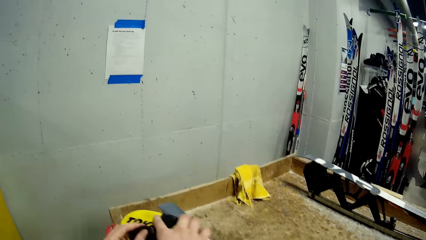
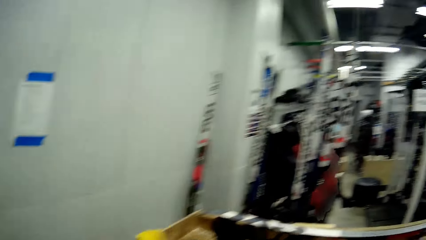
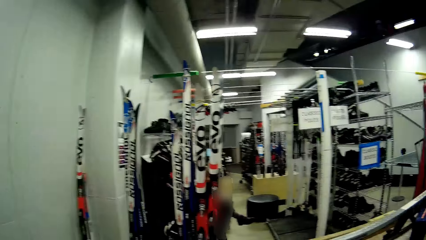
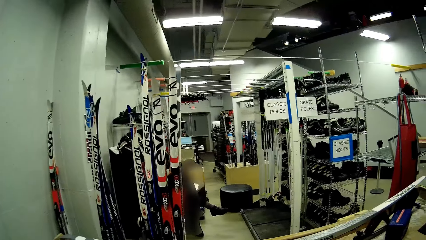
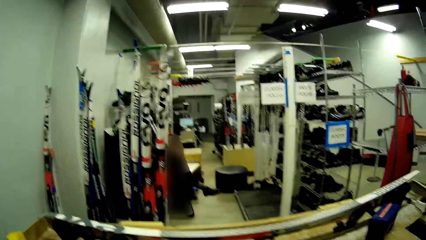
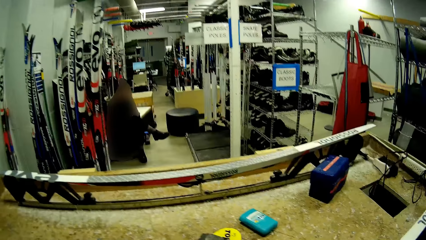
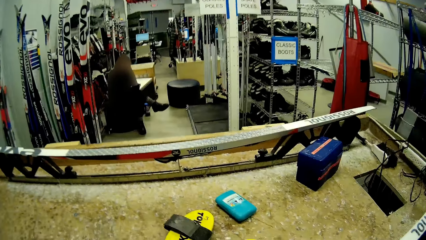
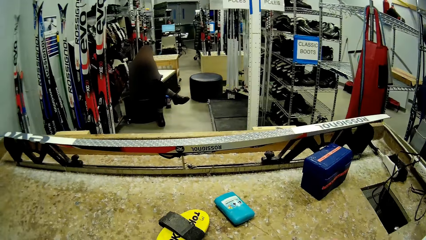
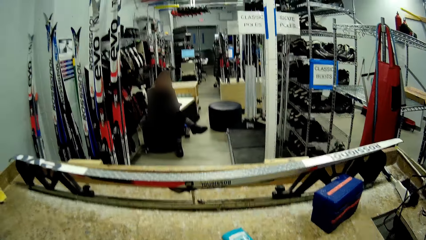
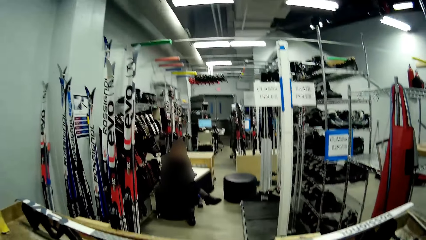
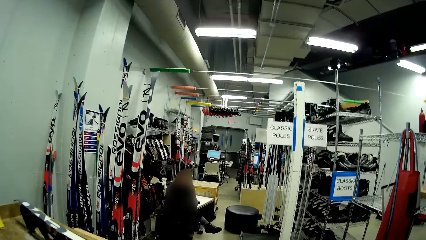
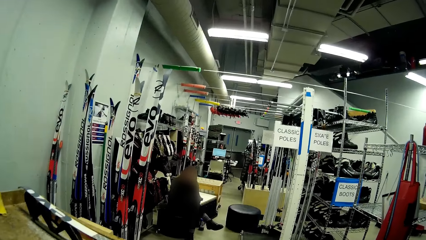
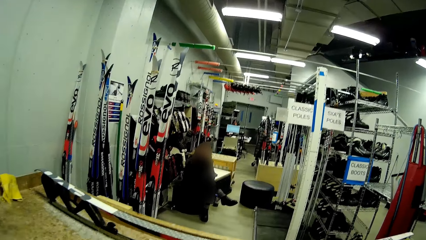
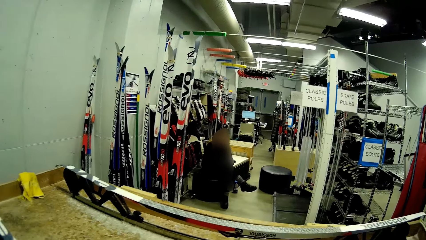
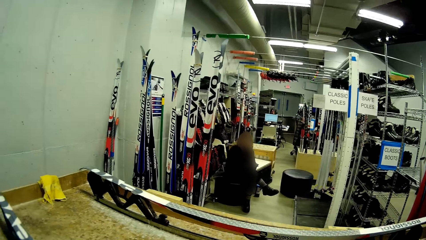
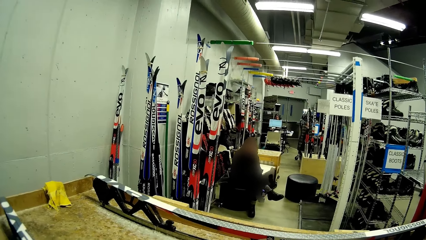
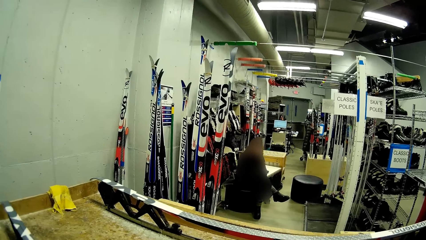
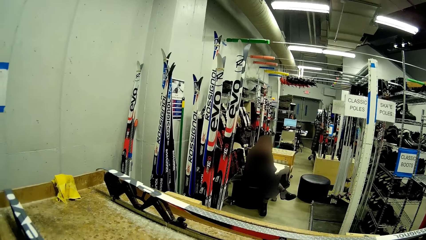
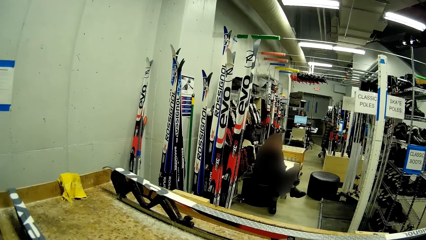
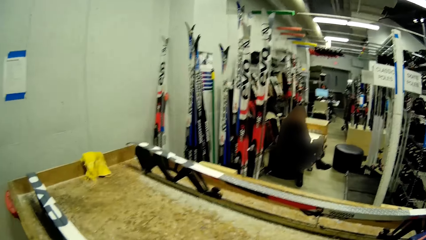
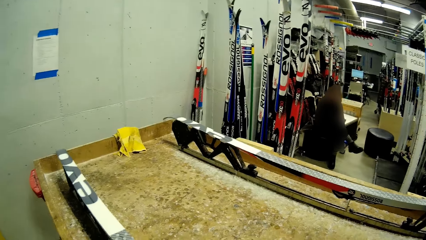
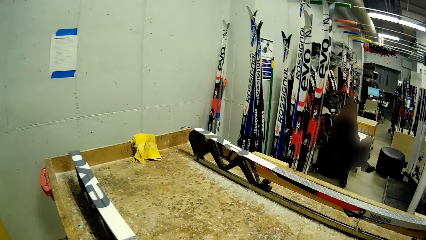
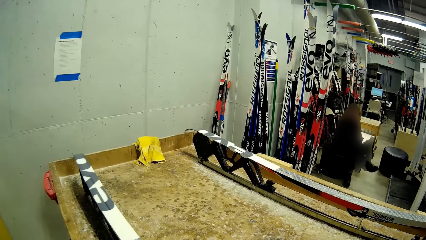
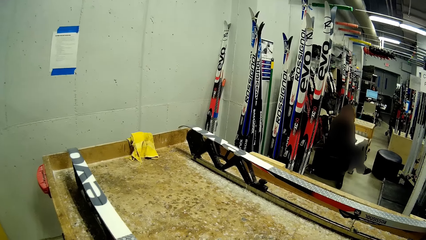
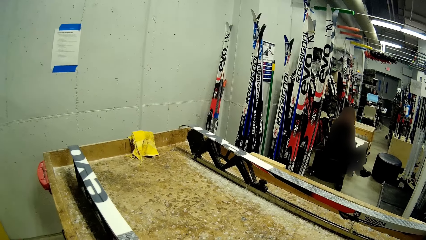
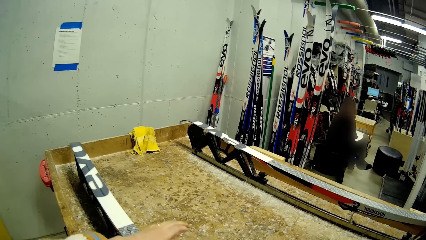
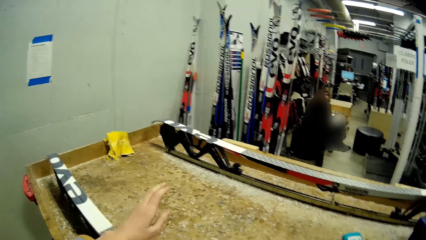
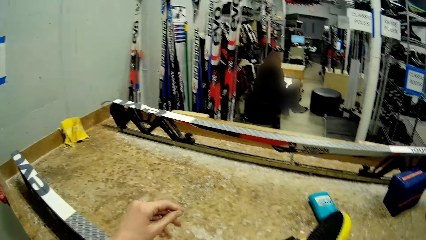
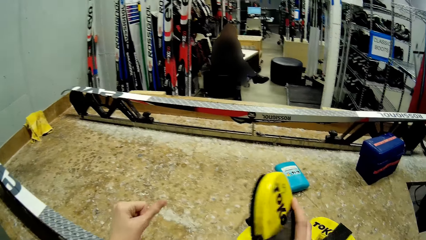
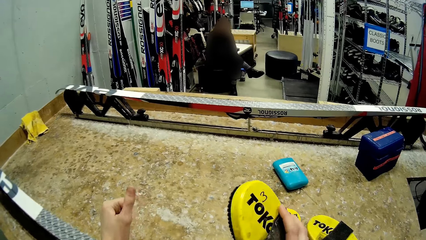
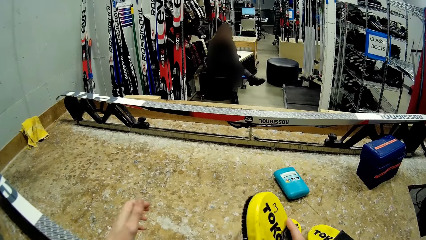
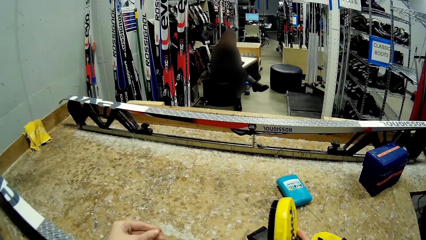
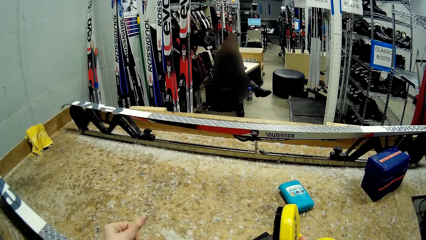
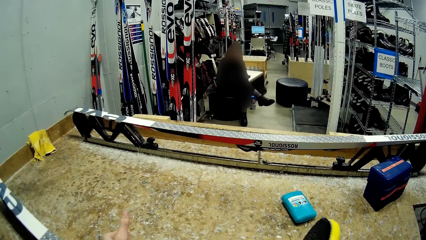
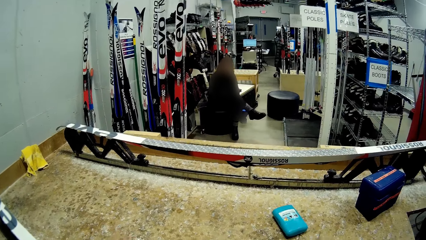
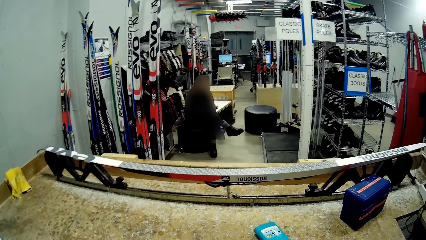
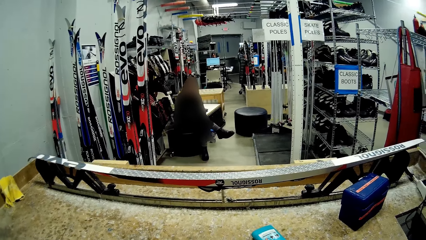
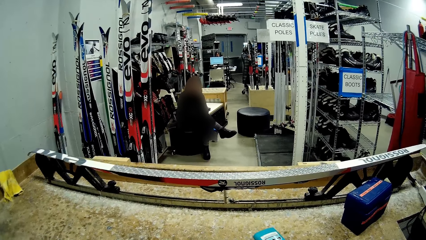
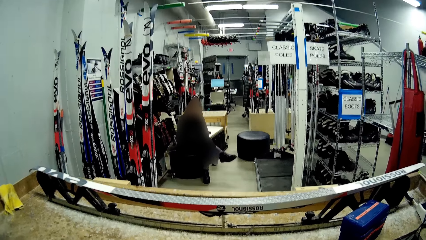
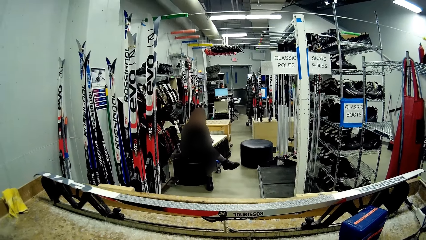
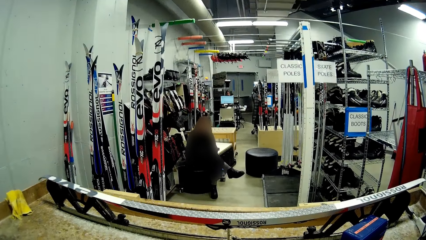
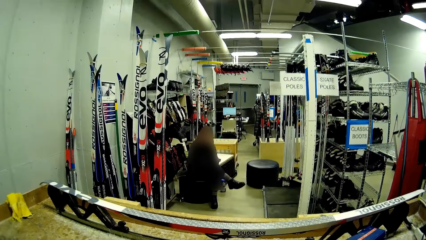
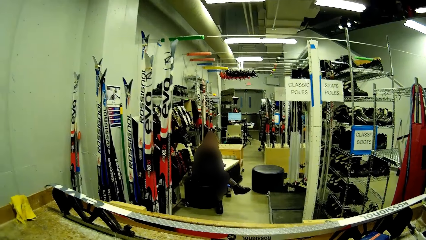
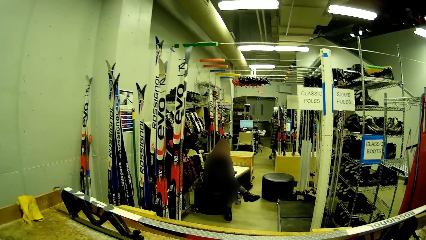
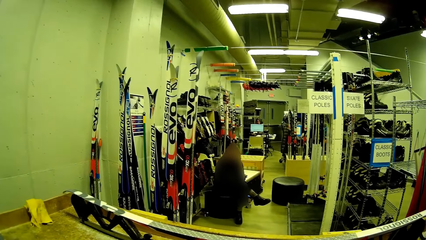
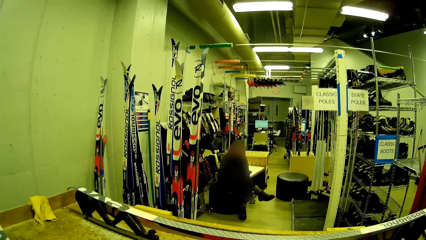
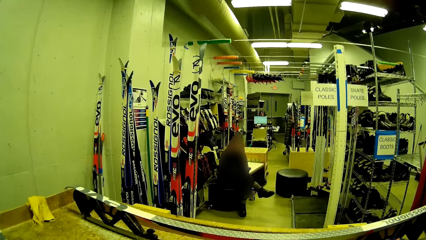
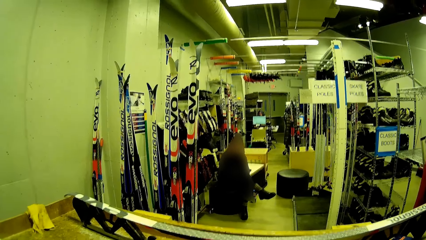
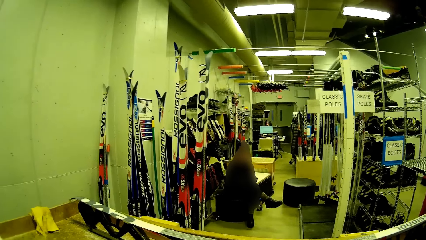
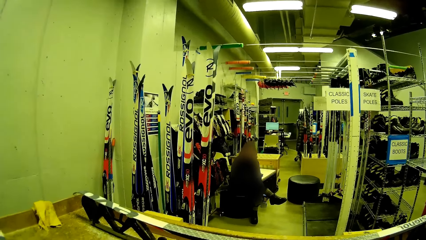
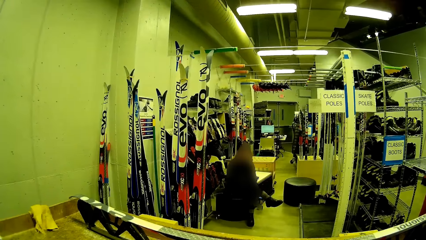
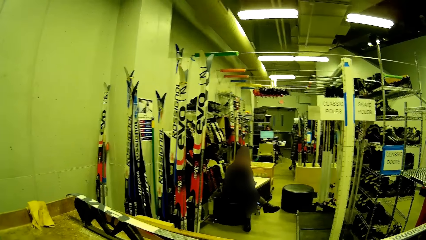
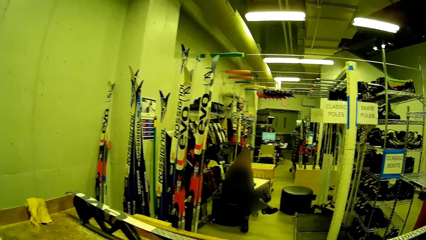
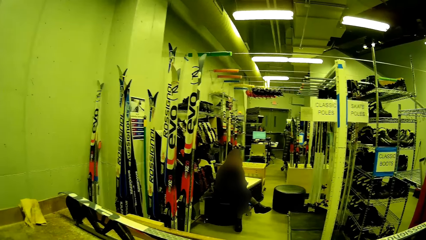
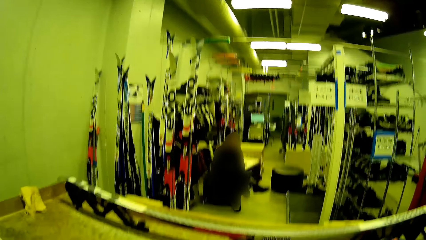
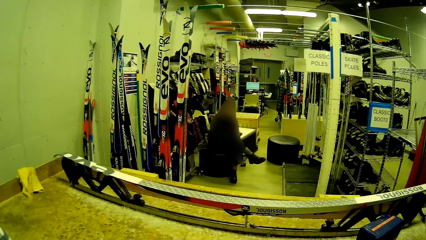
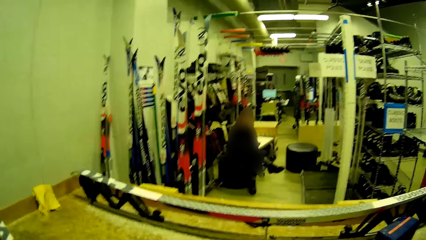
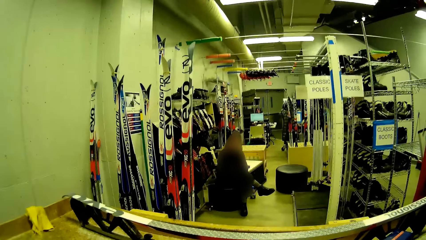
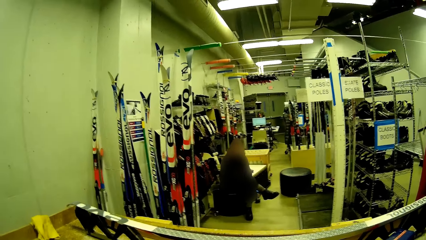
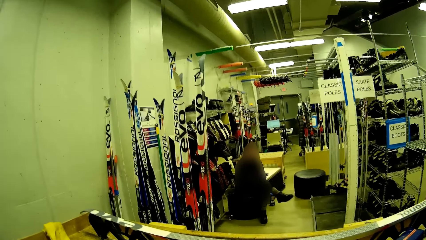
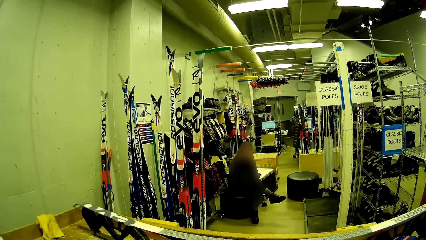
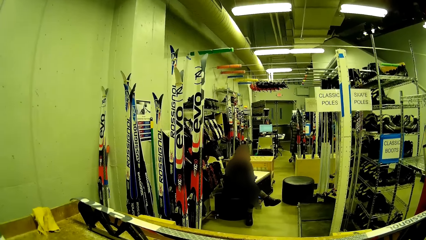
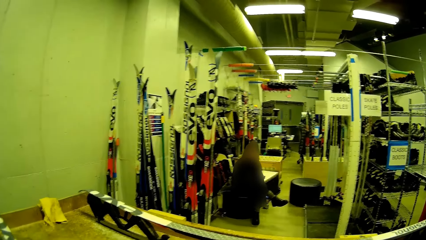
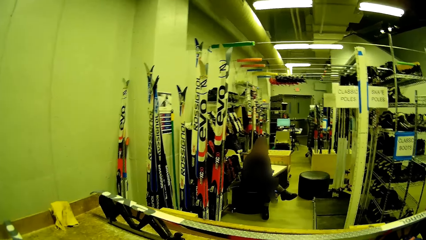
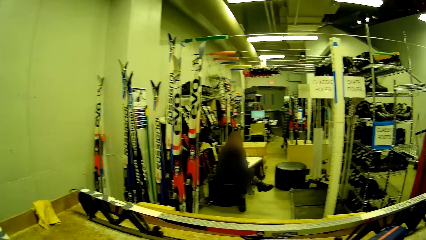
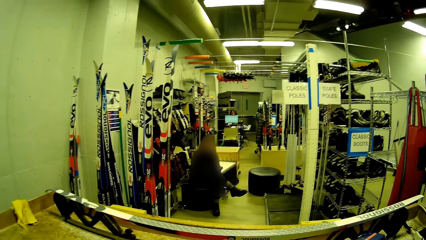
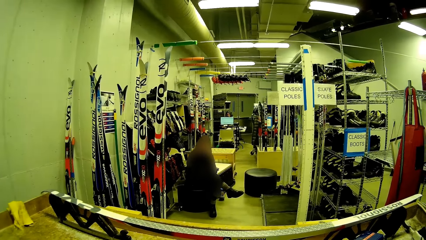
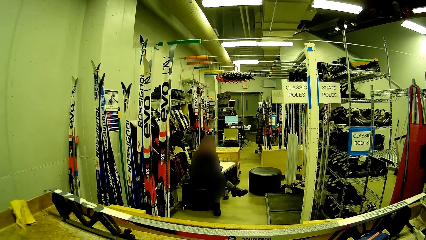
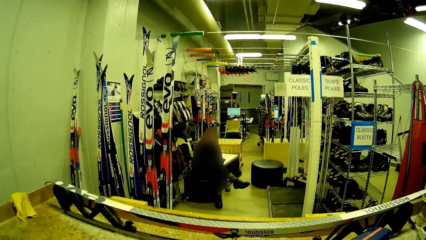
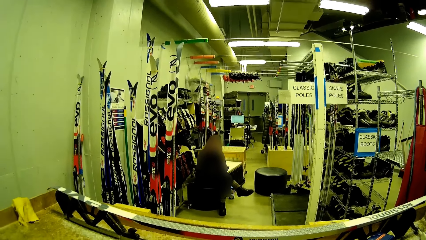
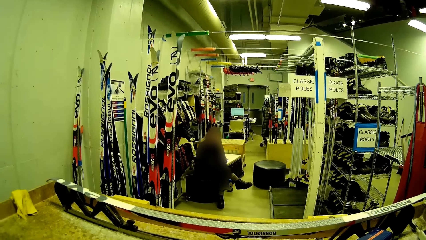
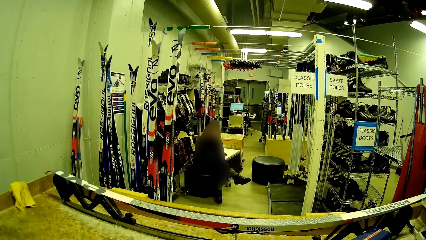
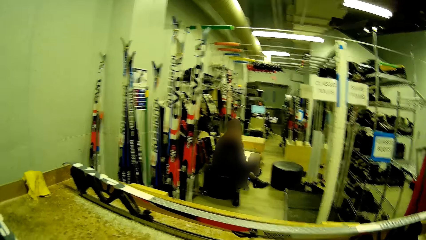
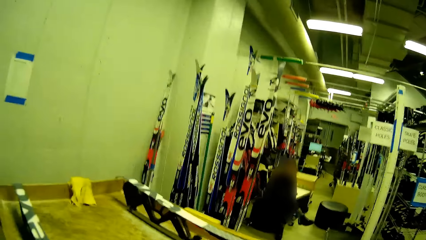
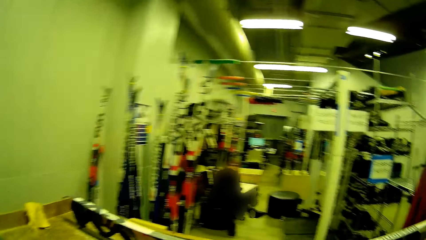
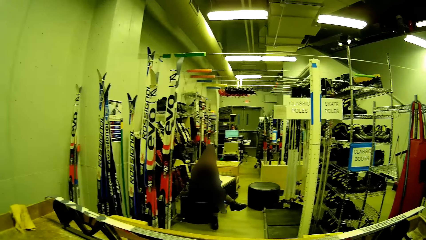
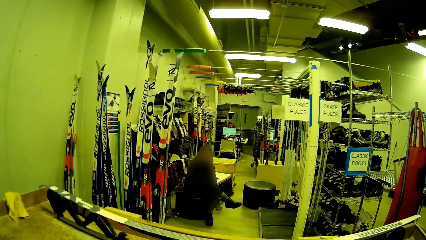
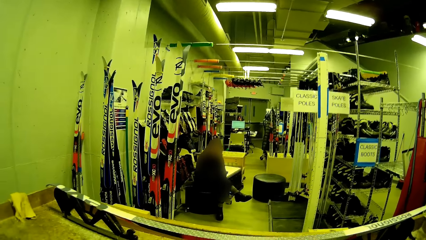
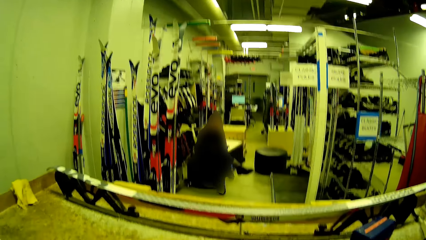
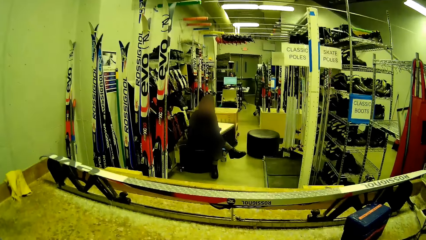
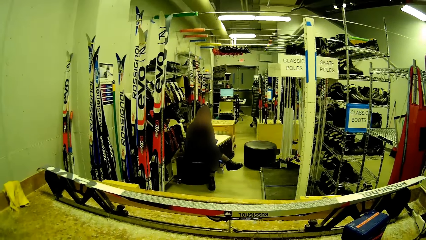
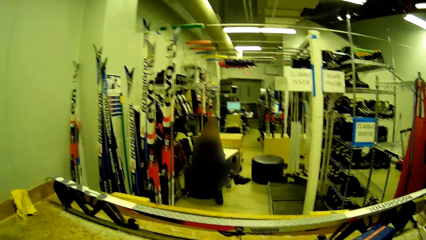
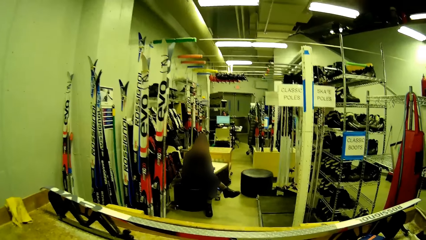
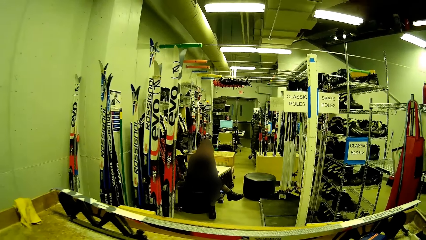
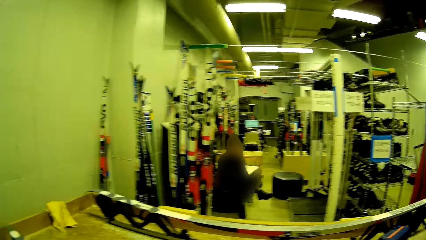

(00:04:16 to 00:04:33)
The camera wearer looks around.
